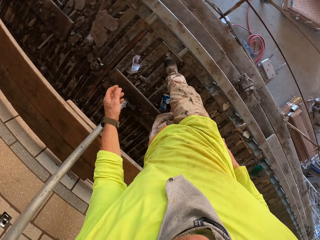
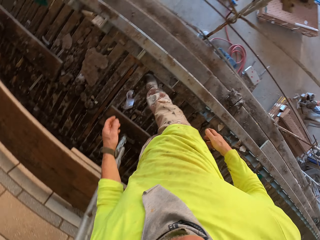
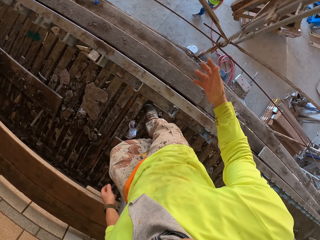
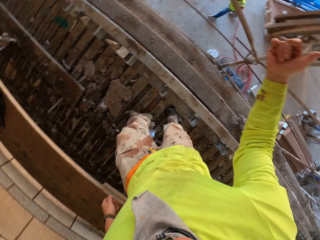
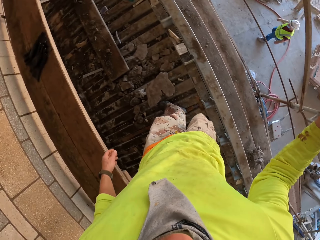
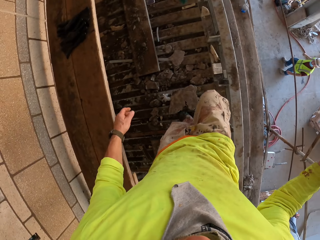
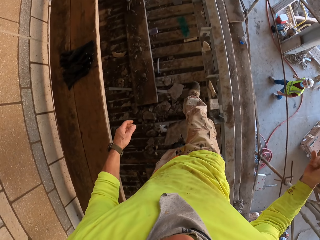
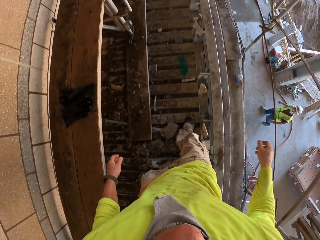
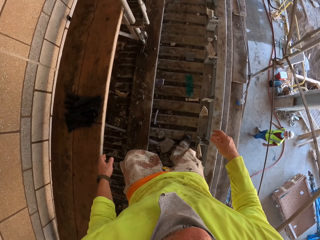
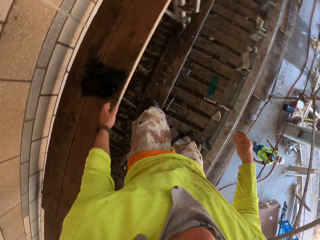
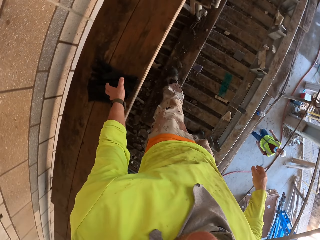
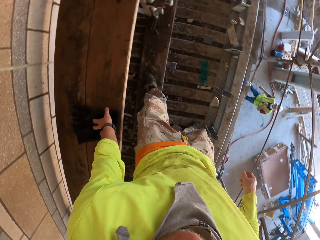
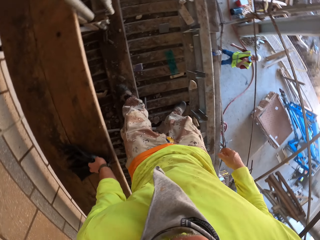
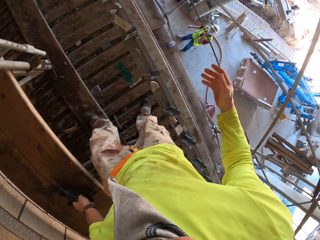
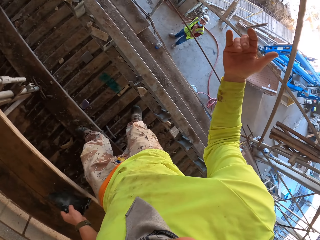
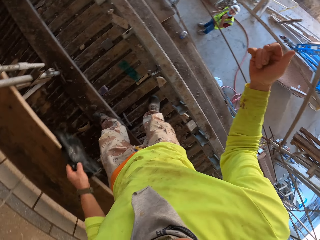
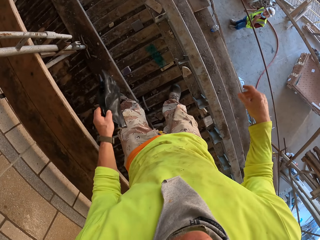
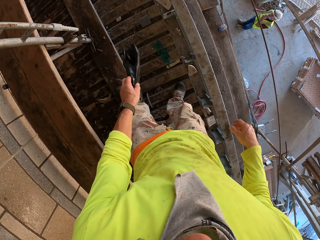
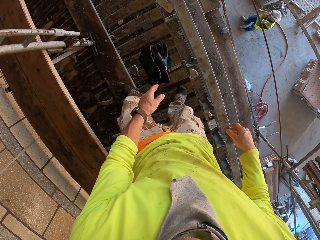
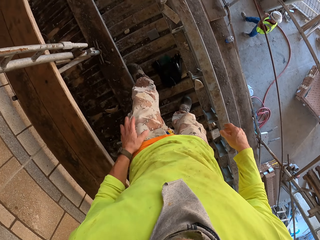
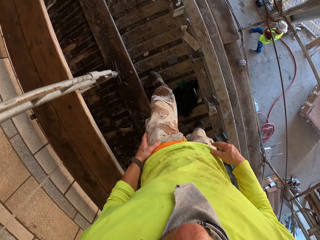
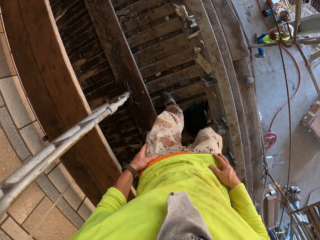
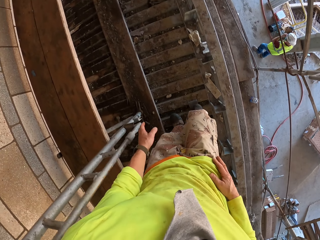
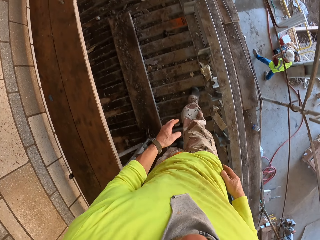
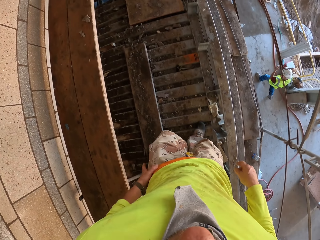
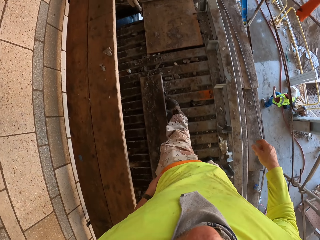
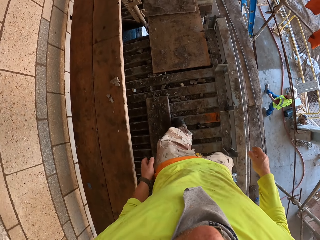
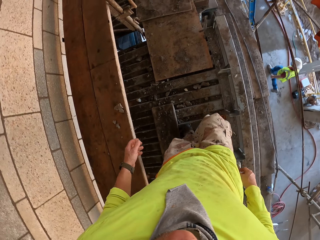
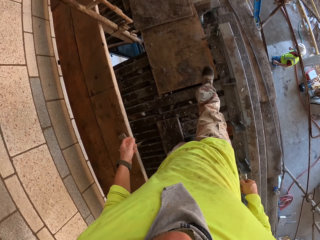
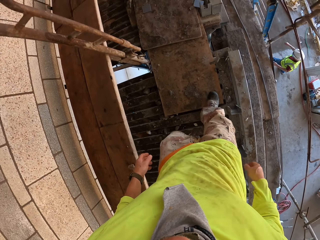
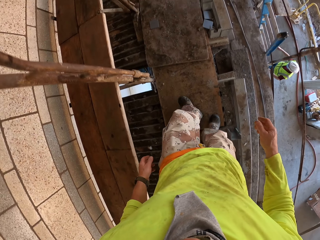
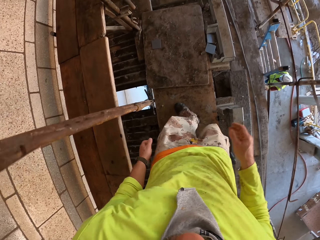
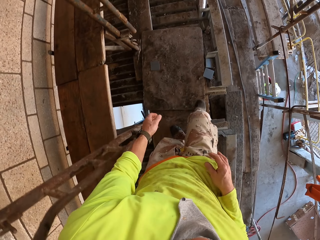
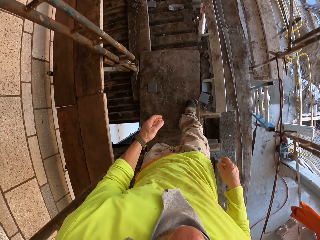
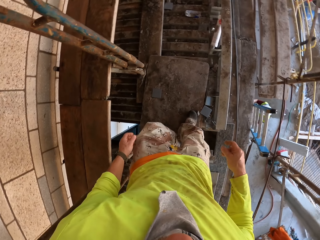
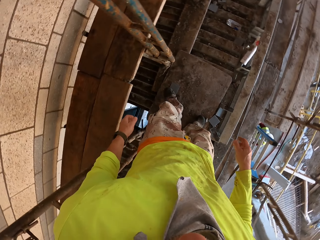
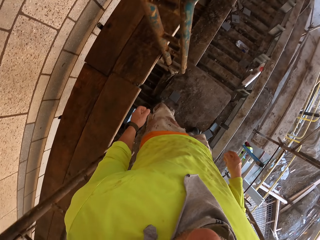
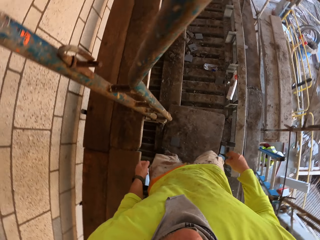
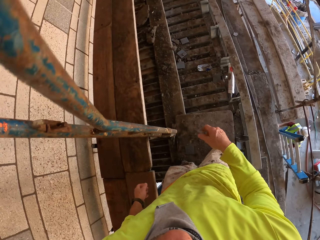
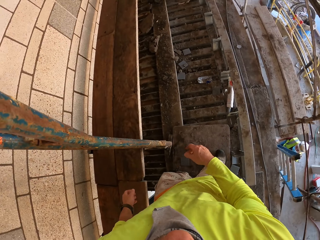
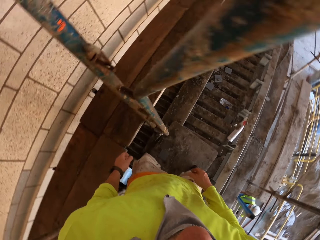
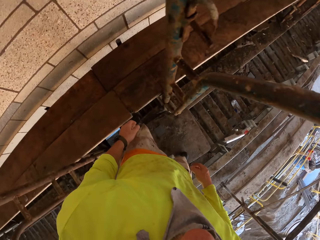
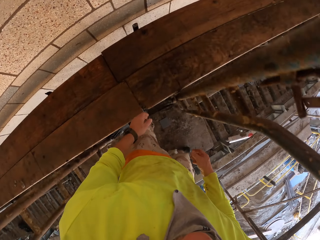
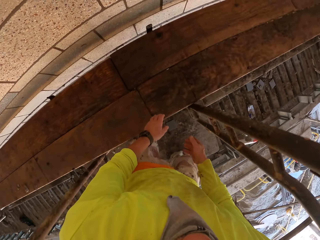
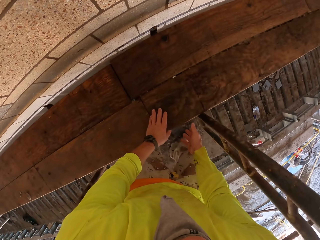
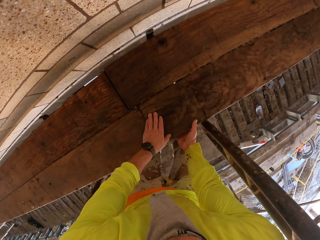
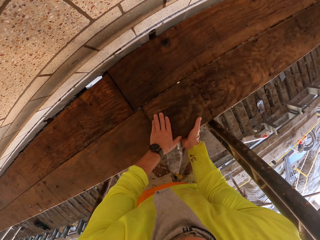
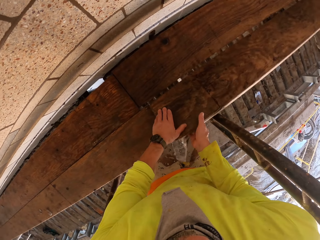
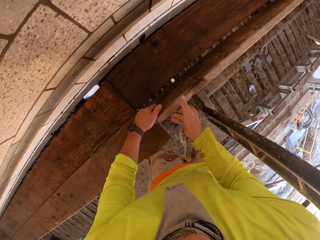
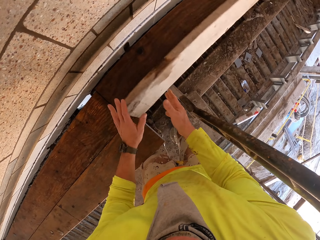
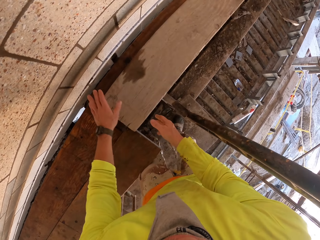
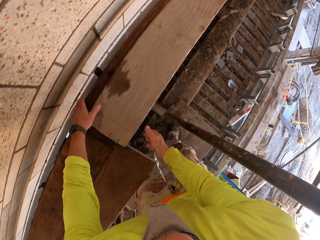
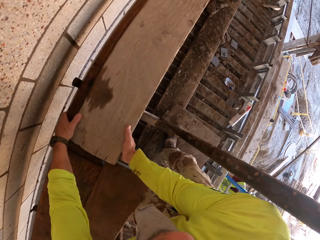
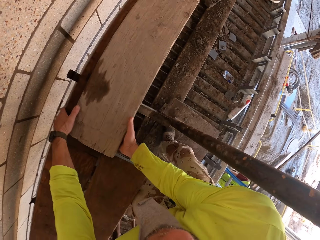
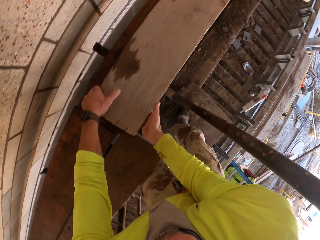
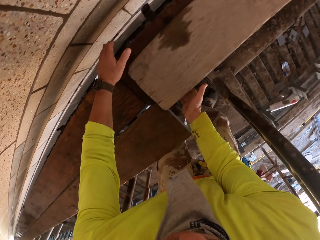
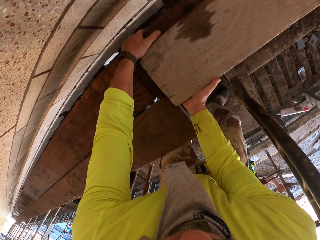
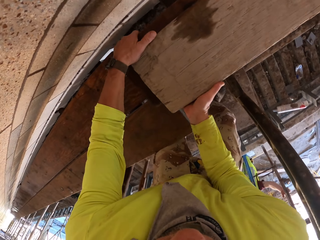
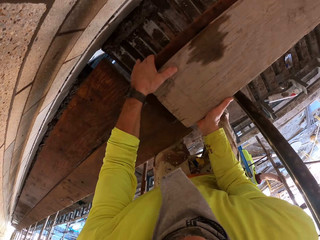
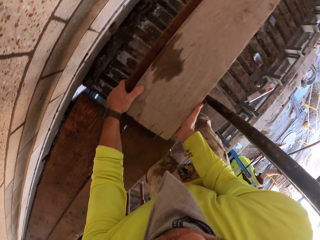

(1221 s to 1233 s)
The camera wearer picks up gloves. They drop the gloves on the stand. They throw the gloves on the floor. They walk around. They turn to the side. They hold a wood bar. They put a wood on another wood.

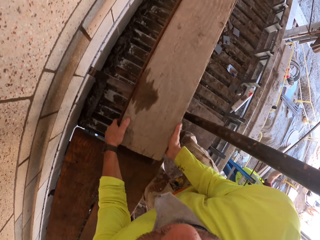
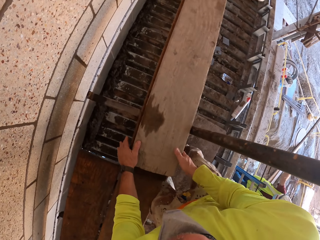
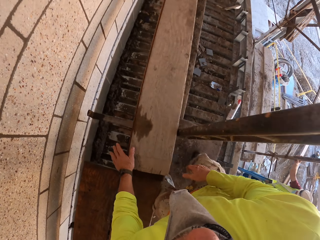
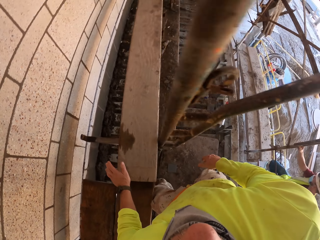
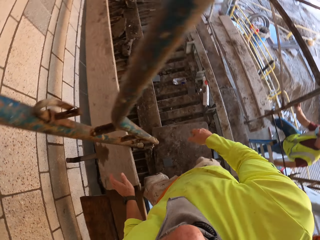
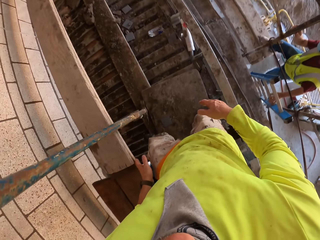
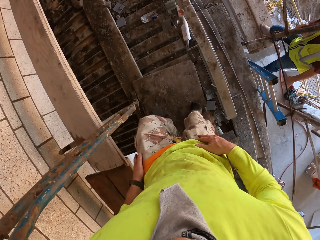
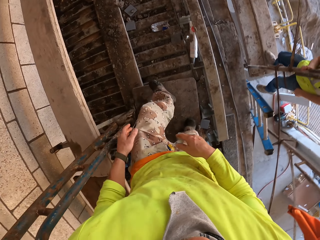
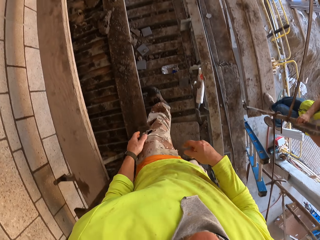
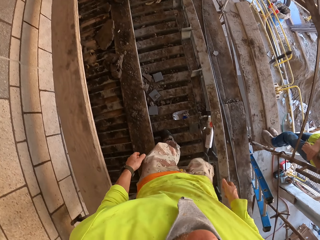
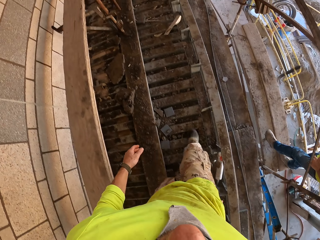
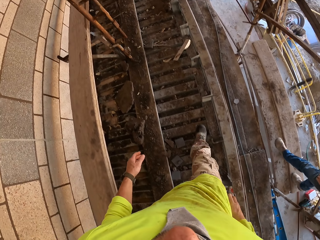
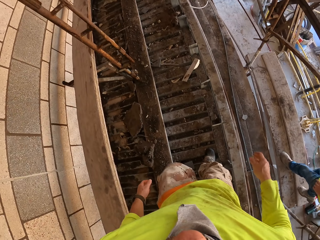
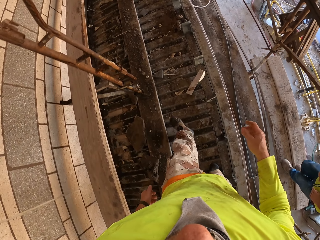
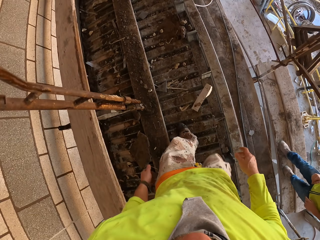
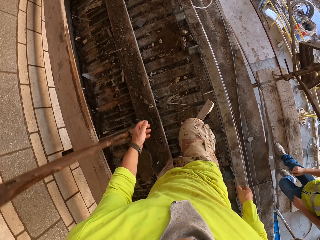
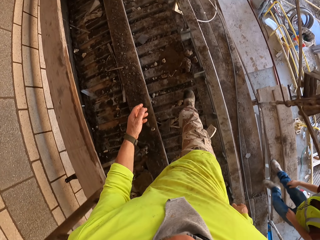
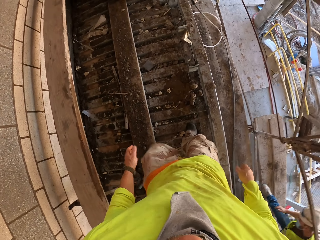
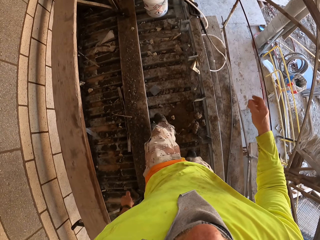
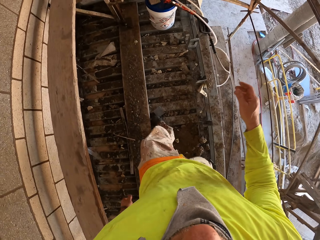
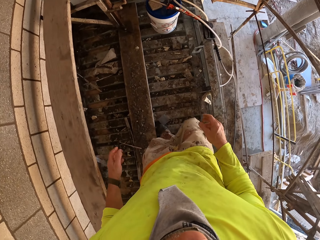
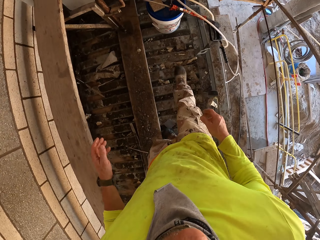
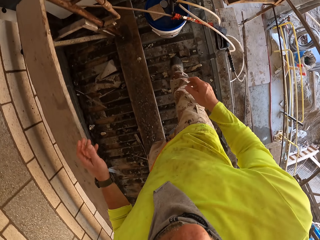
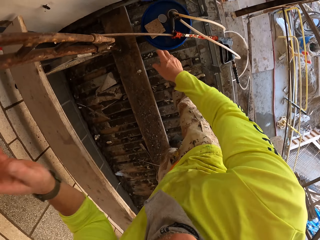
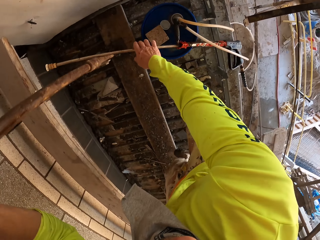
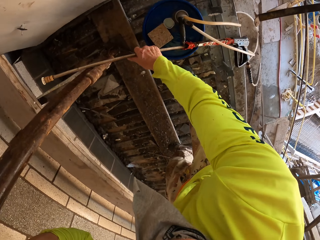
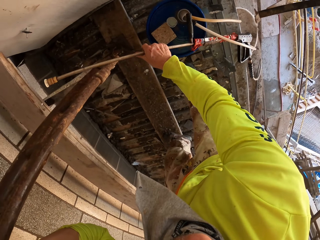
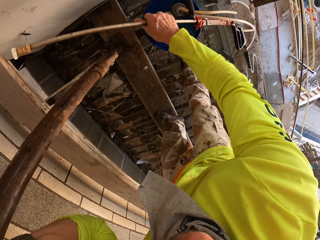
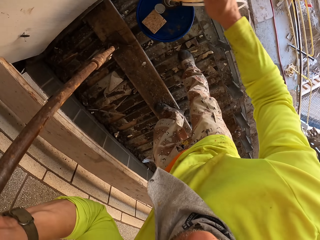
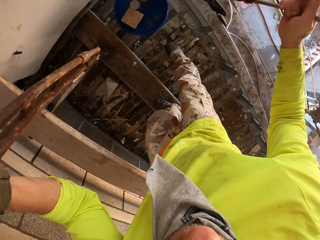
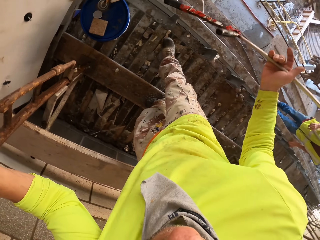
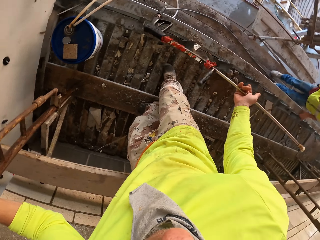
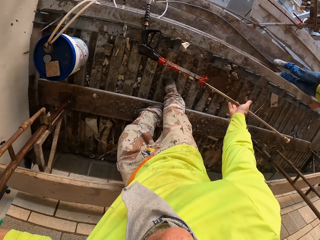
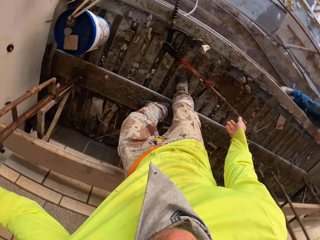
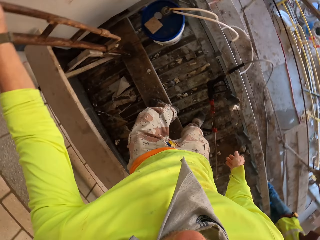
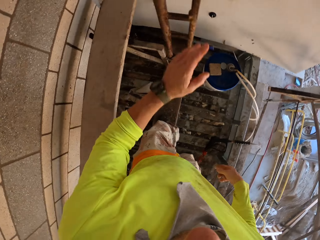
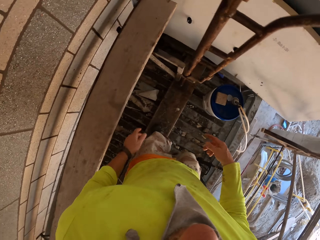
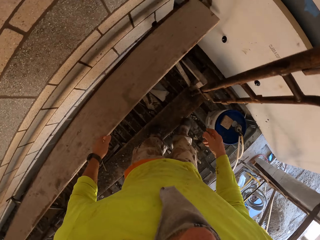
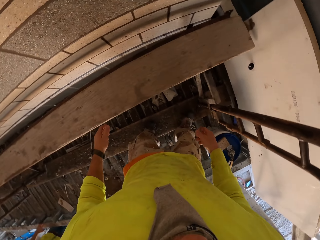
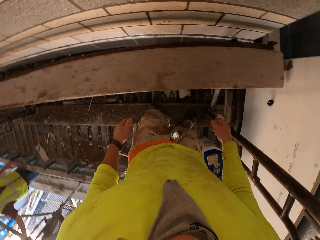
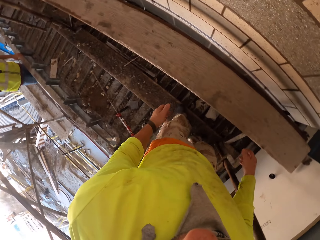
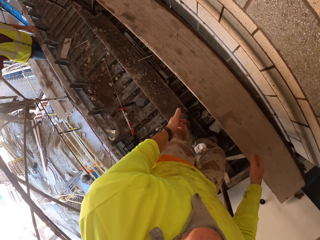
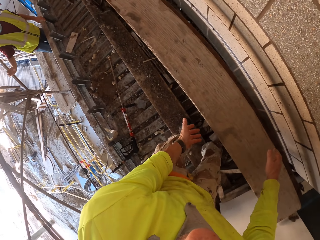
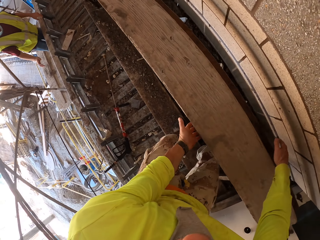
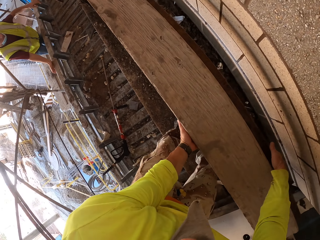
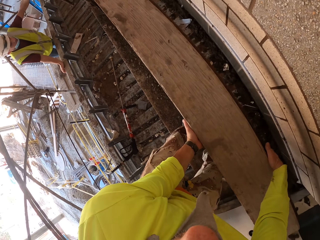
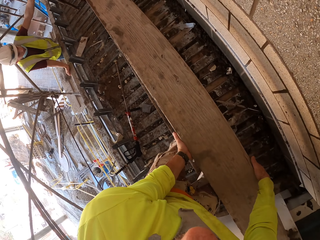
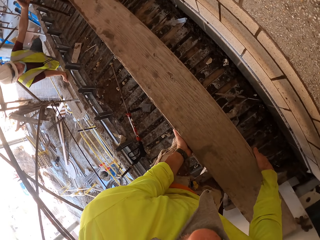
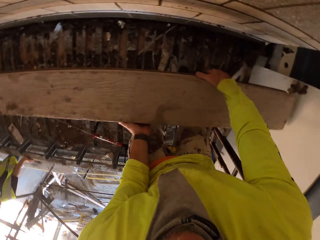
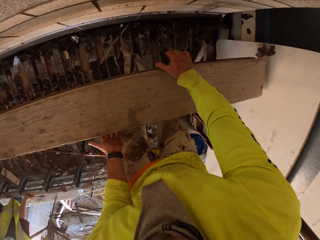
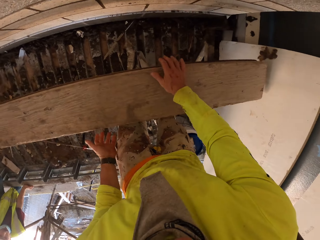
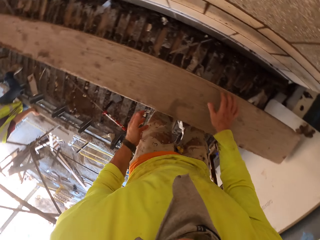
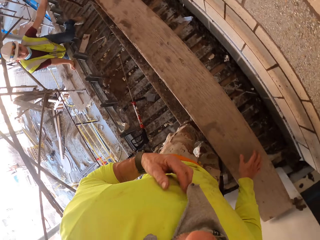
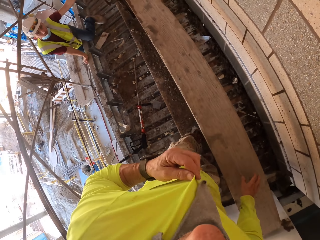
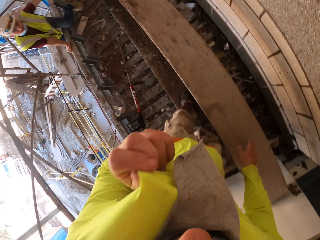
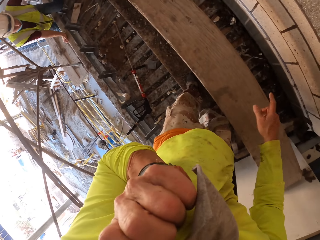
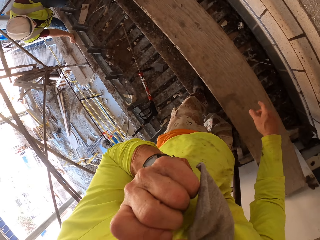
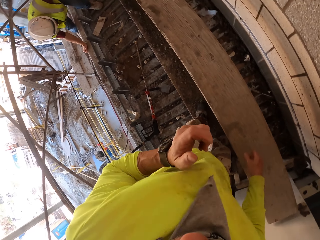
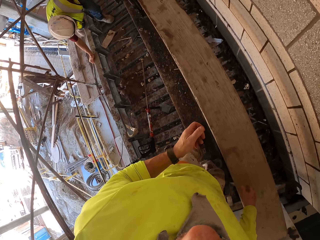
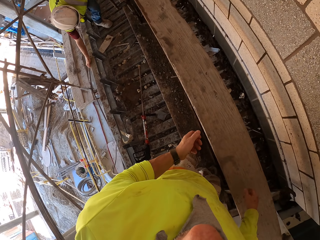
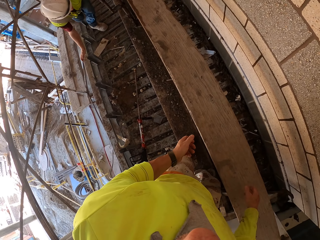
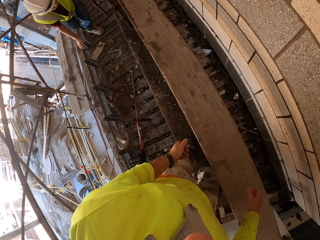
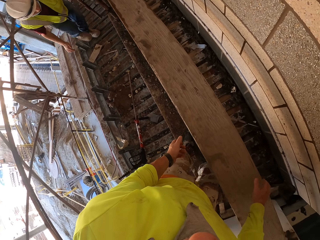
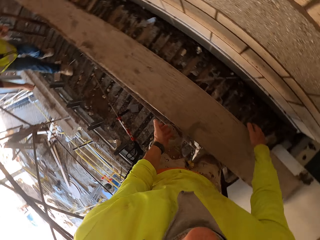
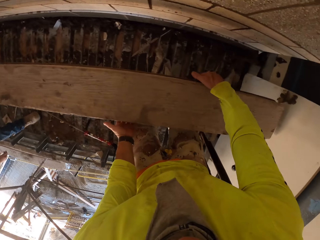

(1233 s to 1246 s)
The camera wearer turns to the side. They walk around. They pick up a high pressure washer gun. They hold a Loctite PL3. They release the high pressure washer gun on the floor. They turn to the side. They walk around. They hold a wood bar. They lift a piece of wood. They turn to the side. They release the piece of wood.
